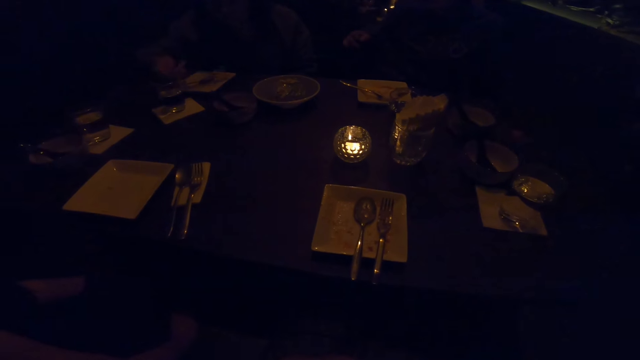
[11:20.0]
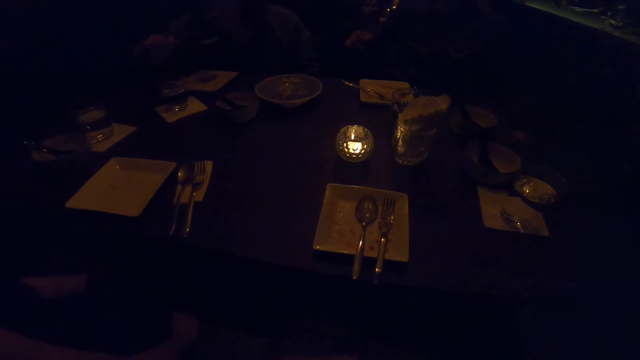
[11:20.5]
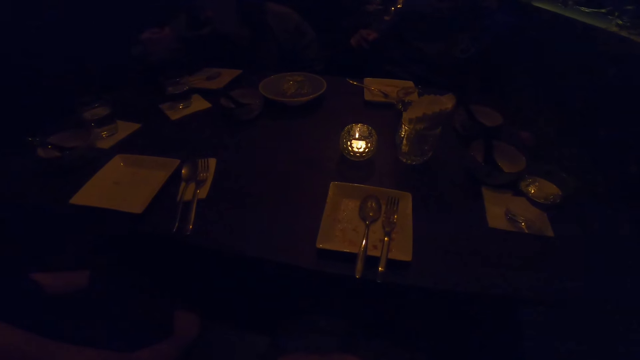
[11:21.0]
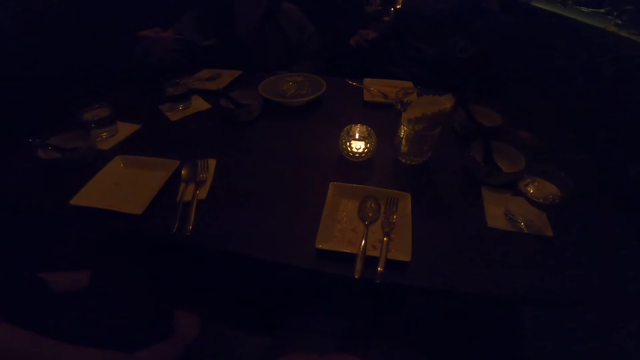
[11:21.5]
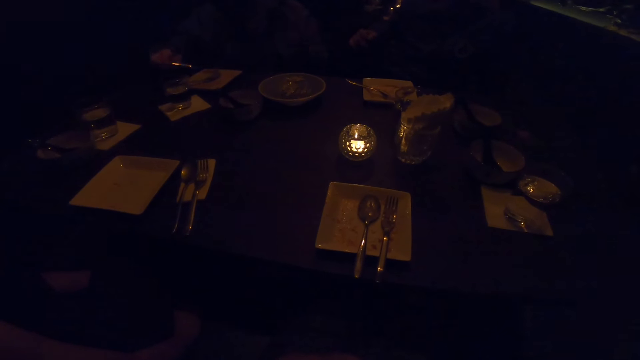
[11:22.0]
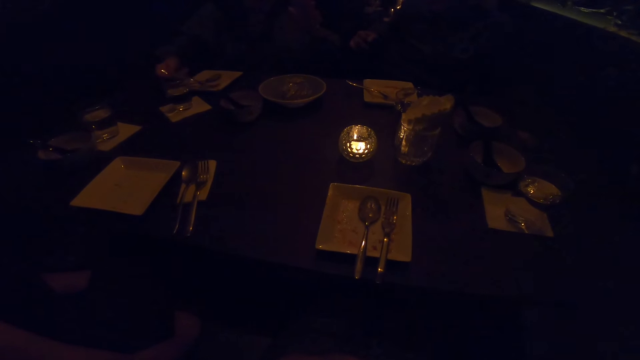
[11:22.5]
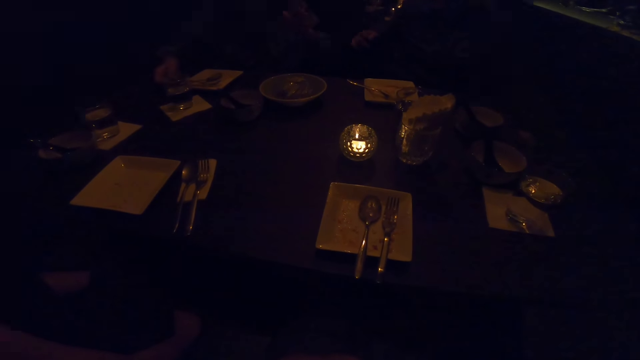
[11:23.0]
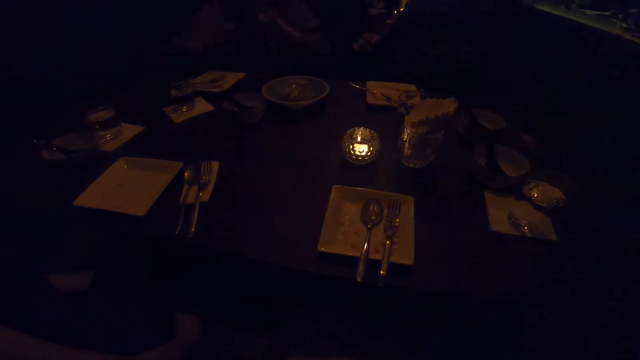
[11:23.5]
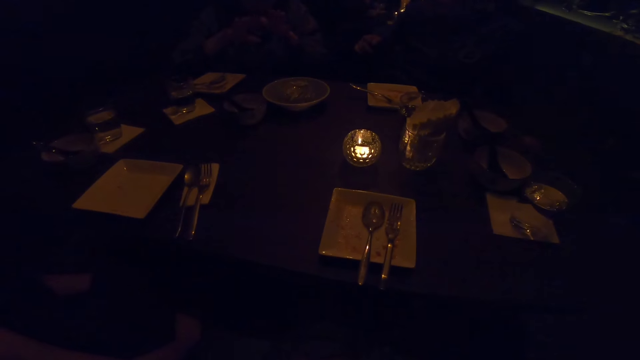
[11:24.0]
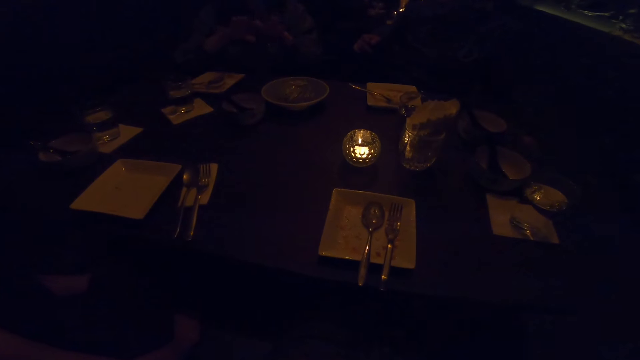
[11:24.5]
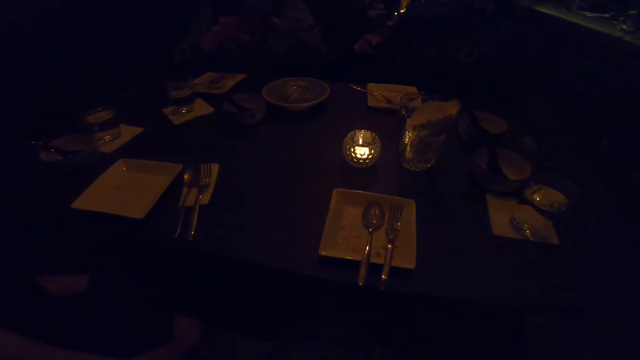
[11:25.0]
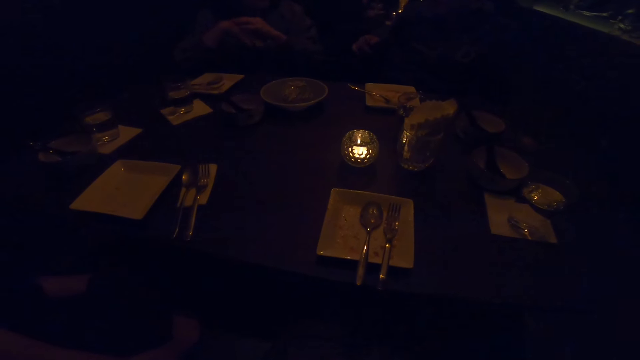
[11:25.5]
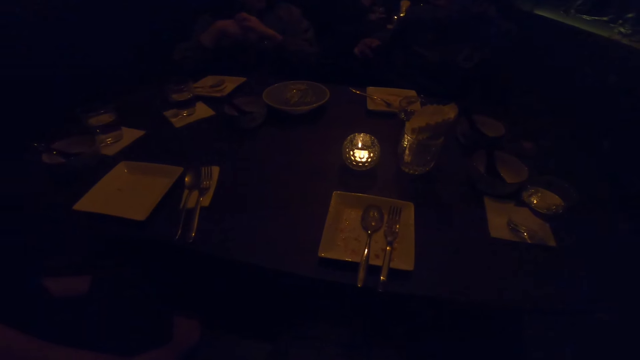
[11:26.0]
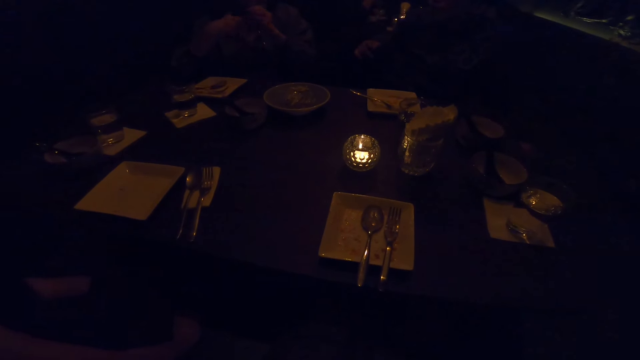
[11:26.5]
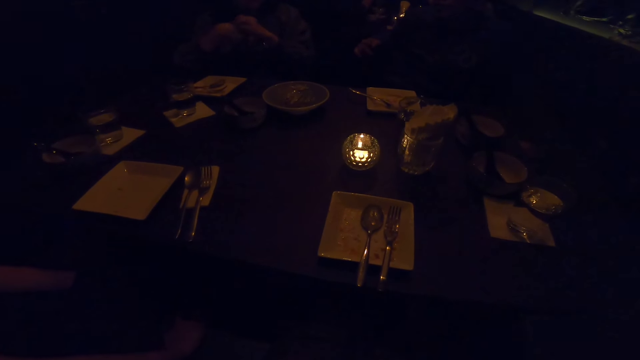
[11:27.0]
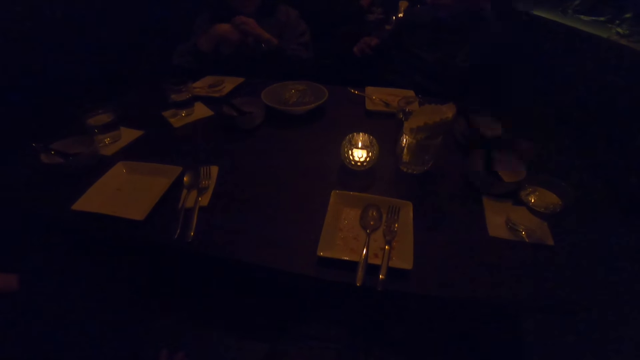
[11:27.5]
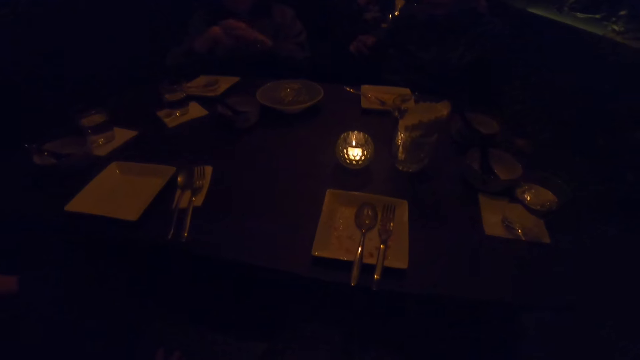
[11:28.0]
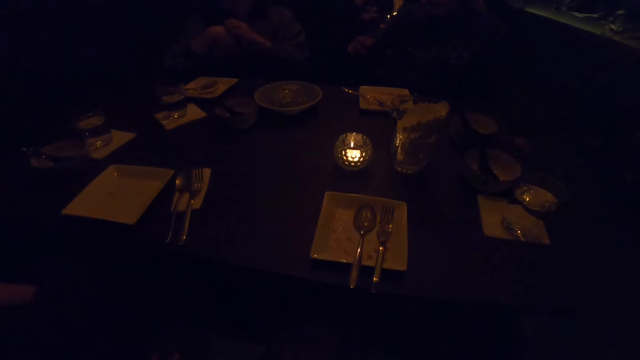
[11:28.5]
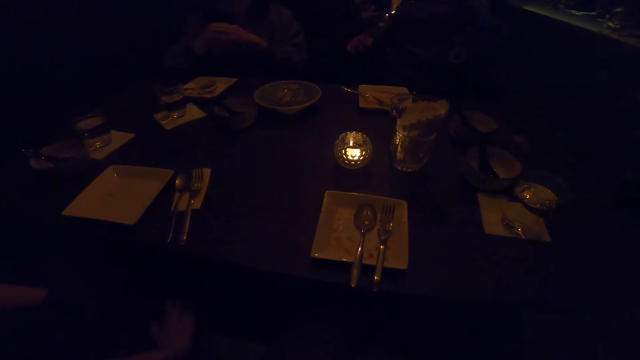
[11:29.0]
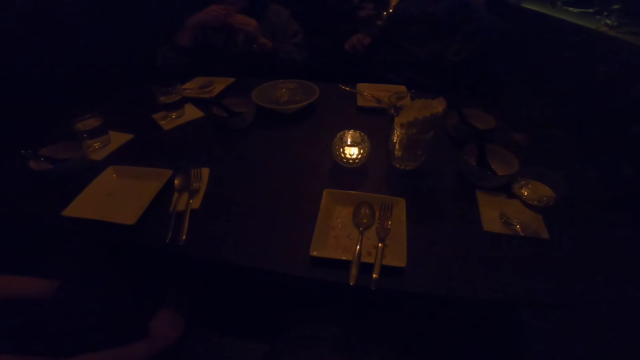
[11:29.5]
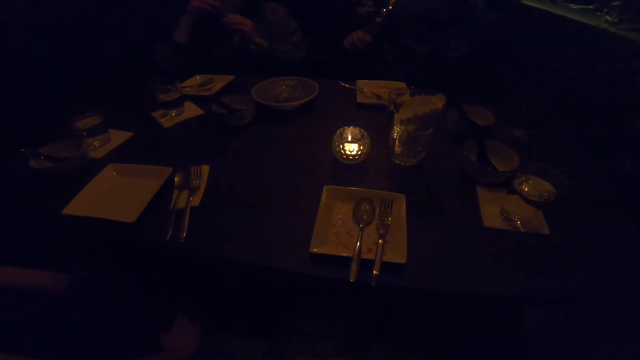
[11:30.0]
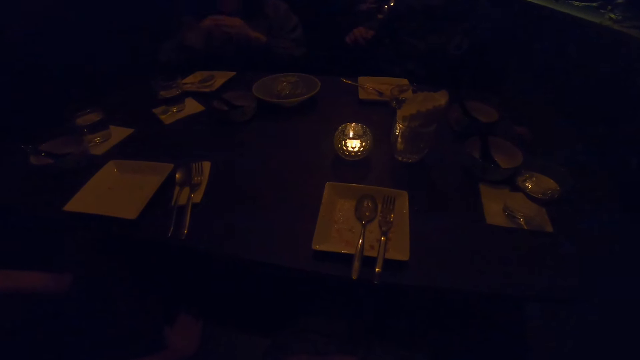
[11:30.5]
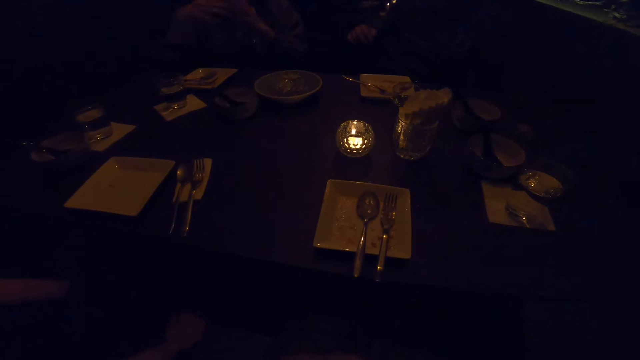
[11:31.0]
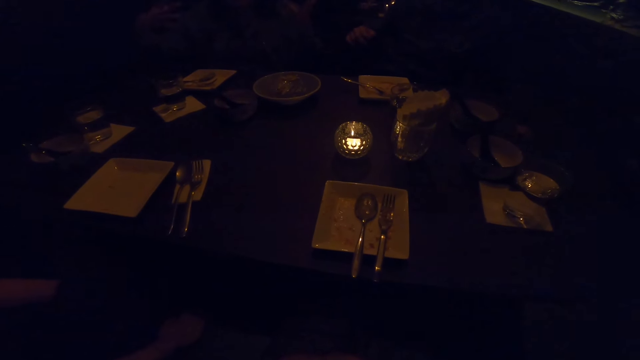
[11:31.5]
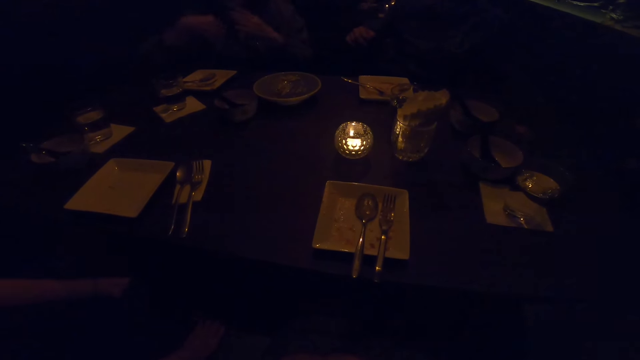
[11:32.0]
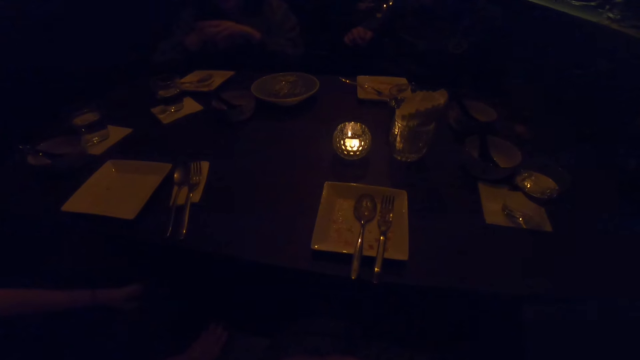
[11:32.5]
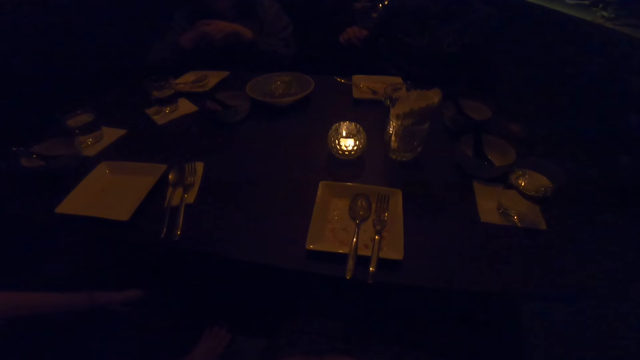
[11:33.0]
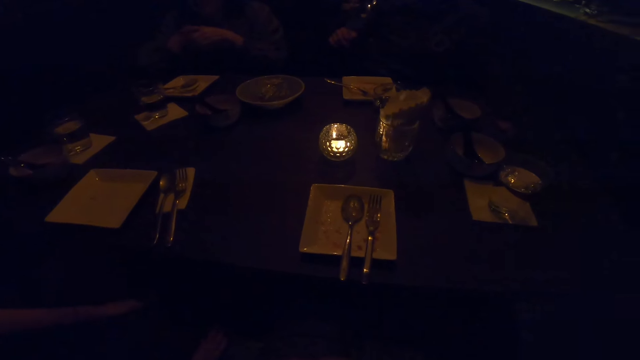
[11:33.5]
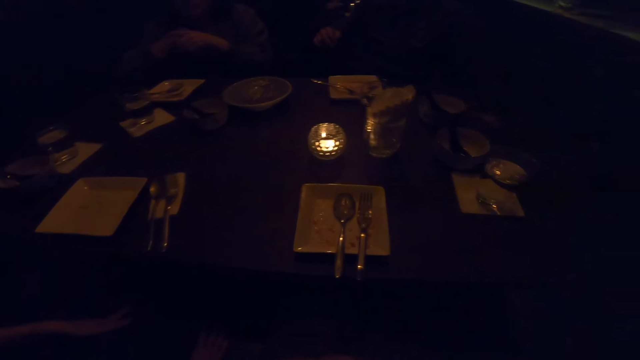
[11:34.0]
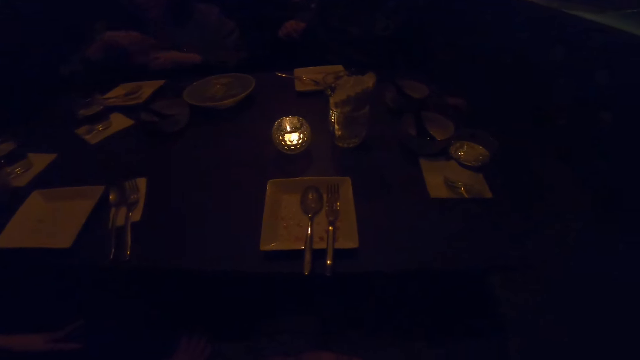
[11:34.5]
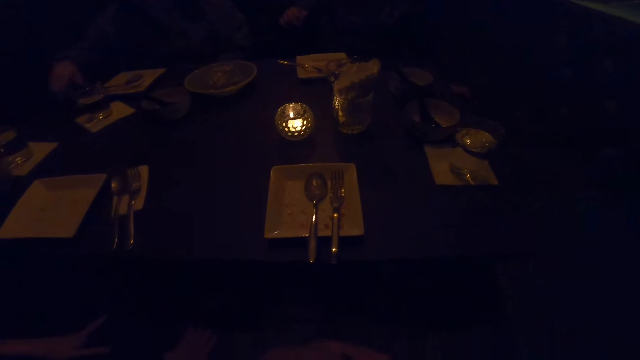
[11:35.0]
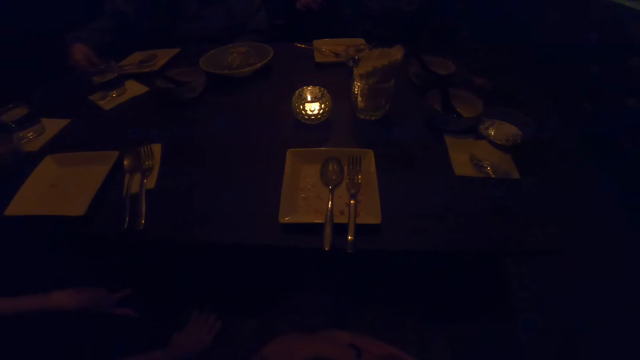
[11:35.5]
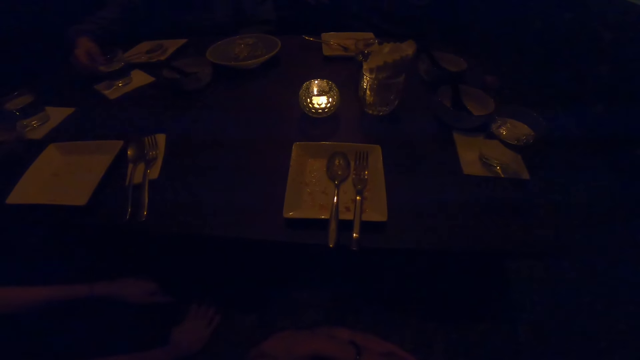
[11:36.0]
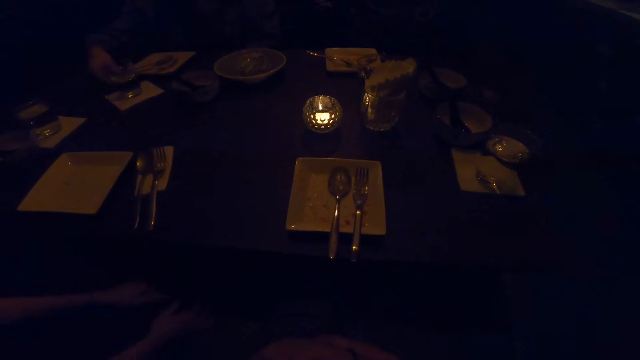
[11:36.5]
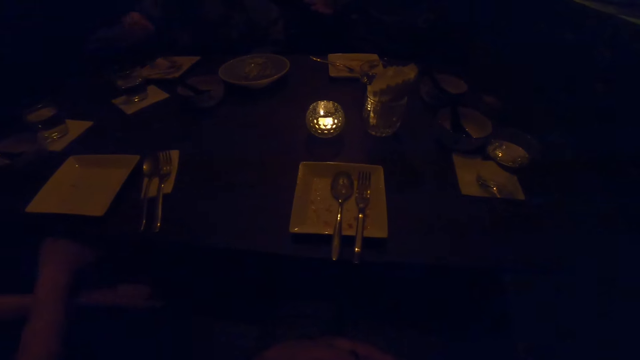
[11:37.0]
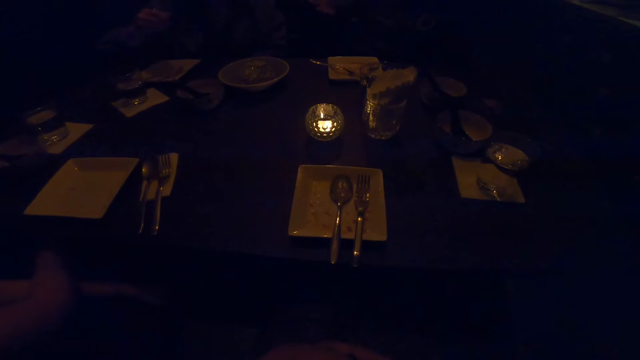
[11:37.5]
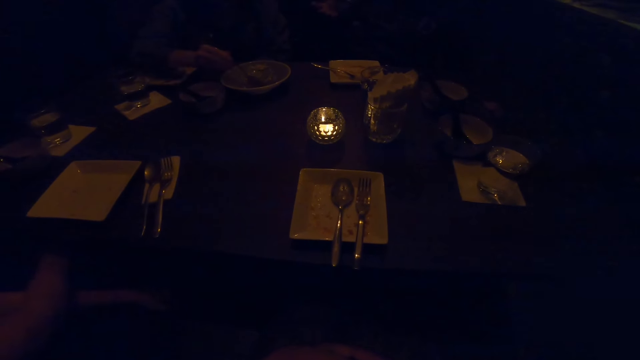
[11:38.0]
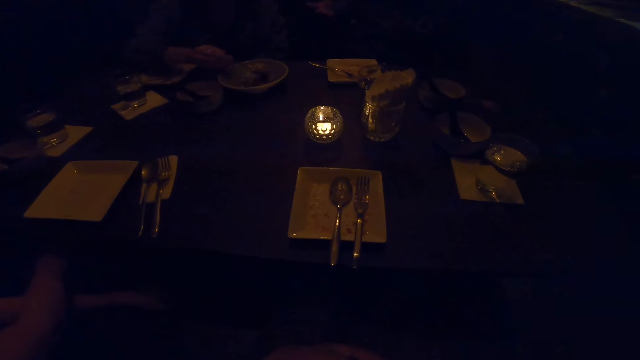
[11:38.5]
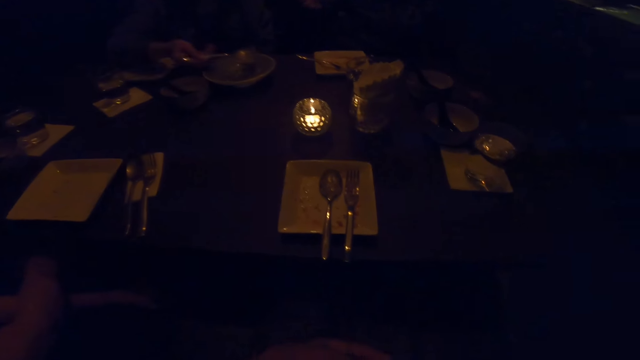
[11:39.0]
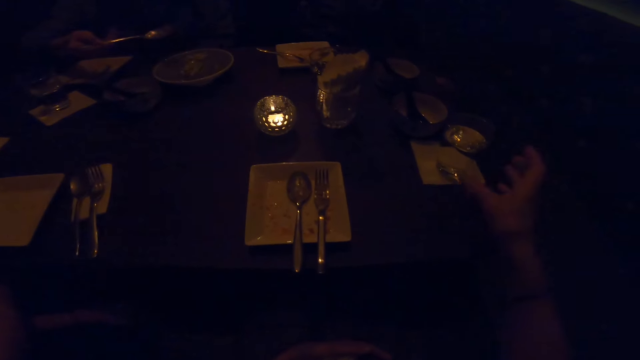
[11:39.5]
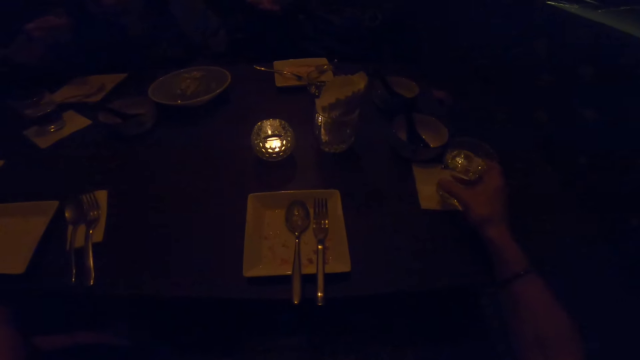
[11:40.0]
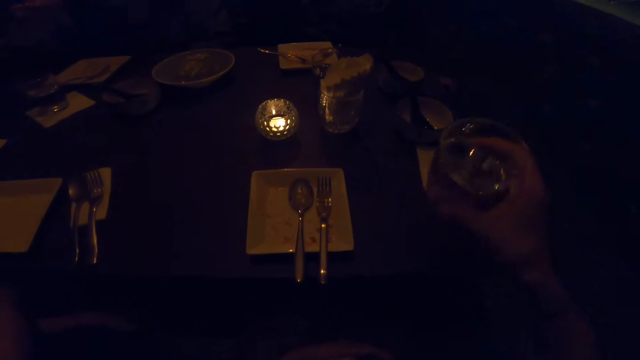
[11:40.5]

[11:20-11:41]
A woman puts down the spoon. A man moves his hand. The woman takes the spoon and takes the food. The camera wearer picks up a cup of water from the table with the right hand.
